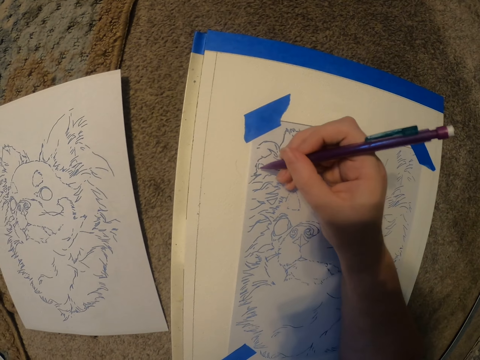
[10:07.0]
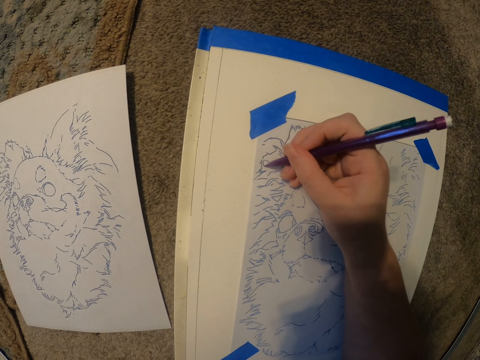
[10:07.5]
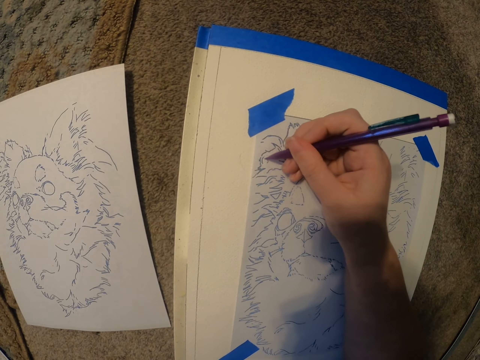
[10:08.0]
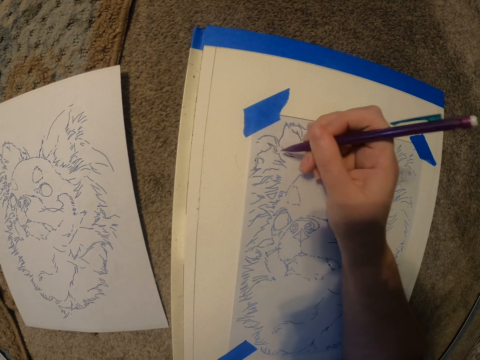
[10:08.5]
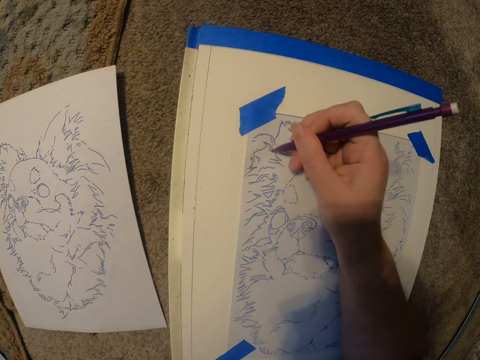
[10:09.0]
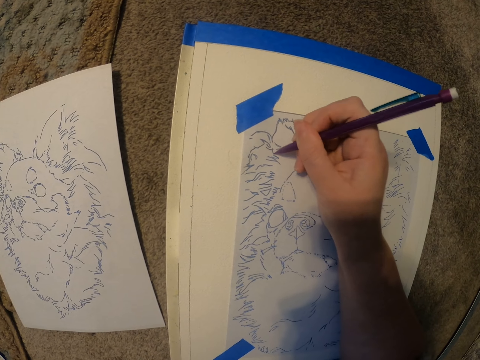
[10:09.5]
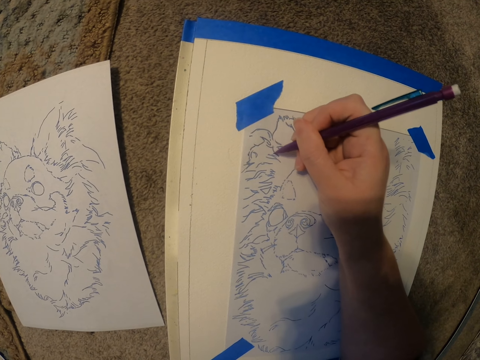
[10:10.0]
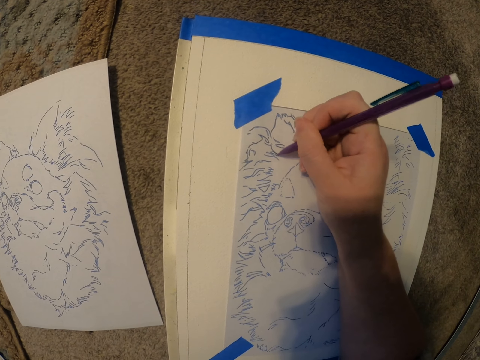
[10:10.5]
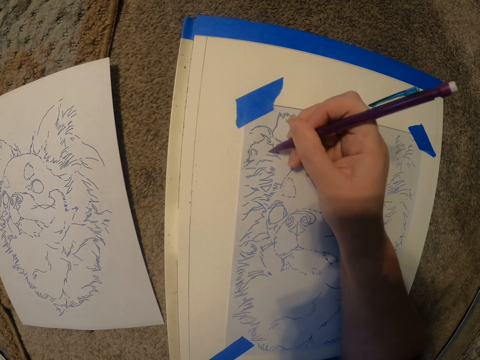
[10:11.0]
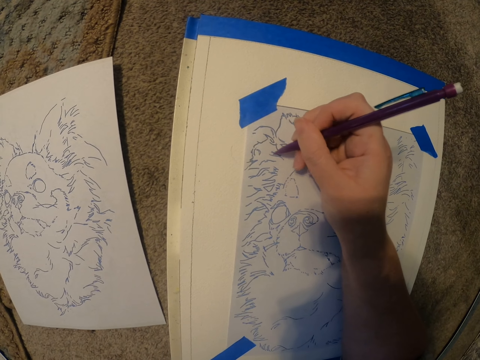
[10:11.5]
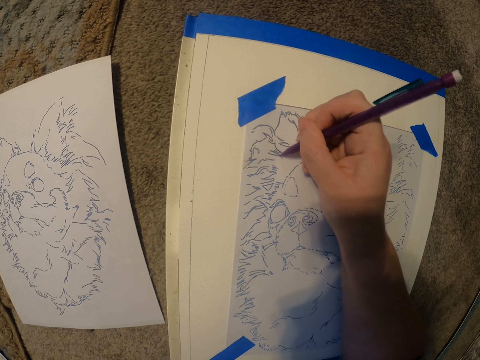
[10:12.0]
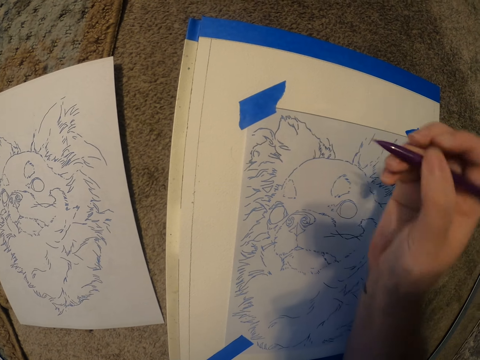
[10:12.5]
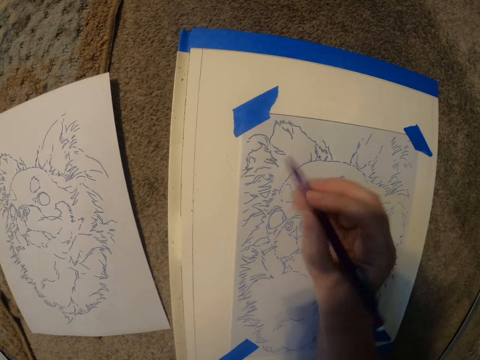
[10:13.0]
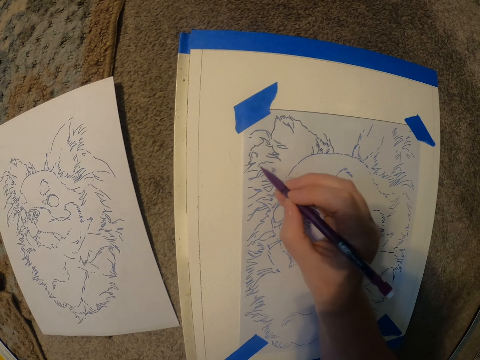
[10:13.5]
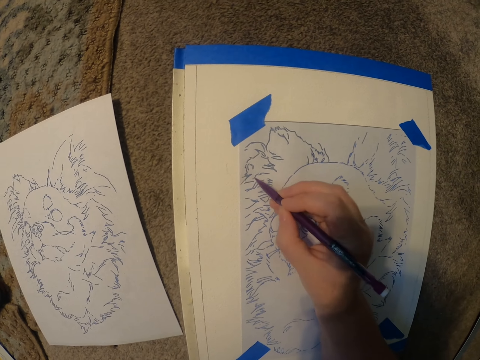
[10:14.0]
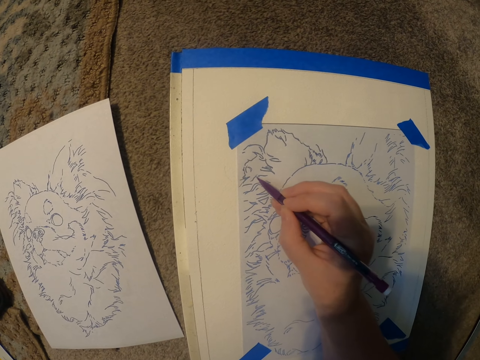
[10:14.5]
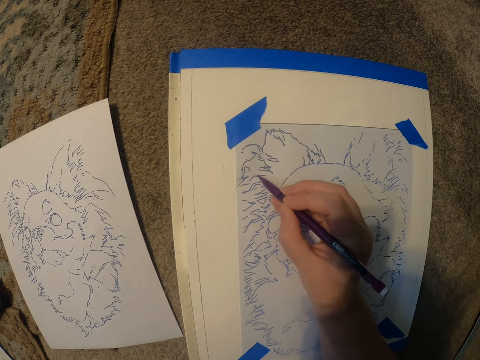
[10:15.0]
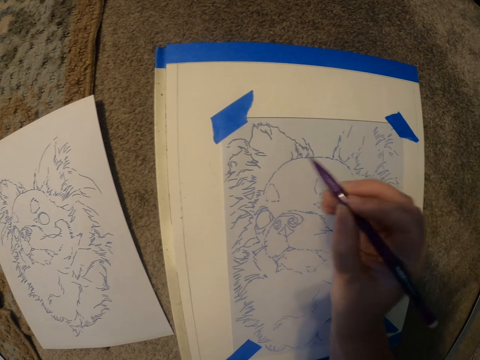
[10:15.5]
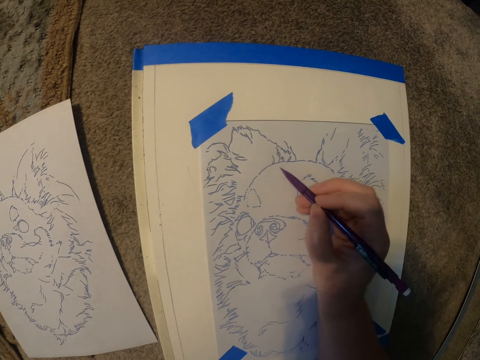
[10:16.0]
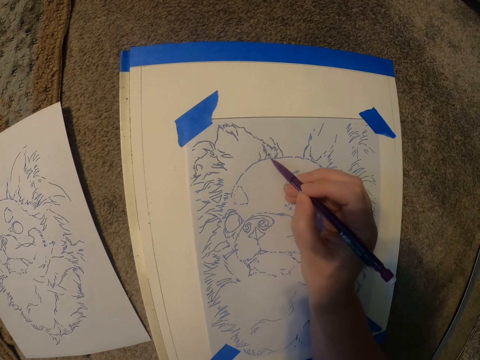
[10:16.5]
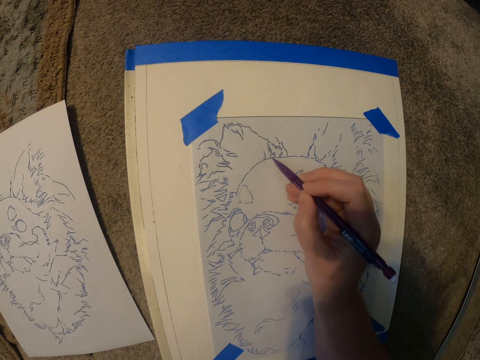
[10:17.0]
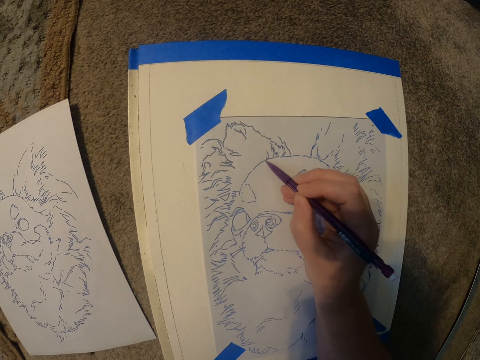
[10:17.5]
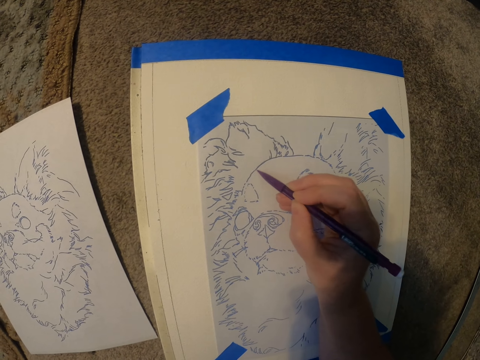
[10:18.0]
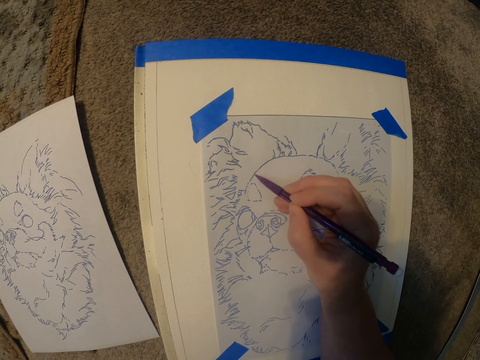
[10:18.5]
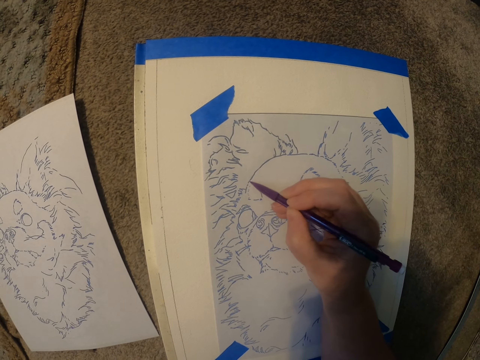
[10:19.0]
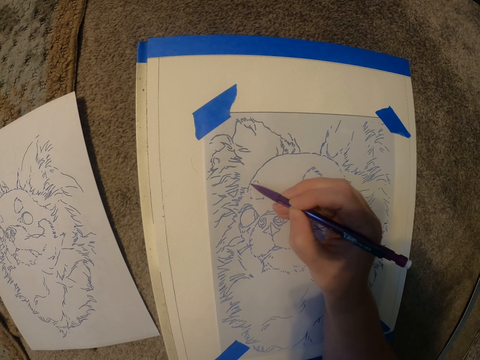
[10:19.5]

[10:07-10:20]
The camera wearer draws the picture on the paper. They move the hand with the pen. They draw the picture on the paper. They move the hand with the pen. They draw the picture on the paper.

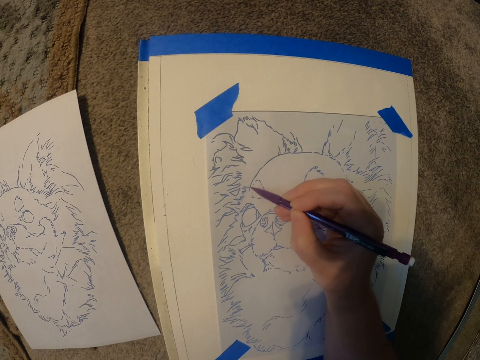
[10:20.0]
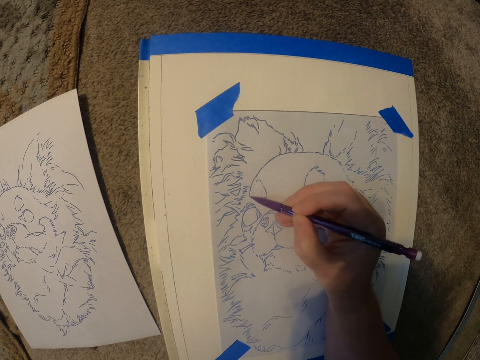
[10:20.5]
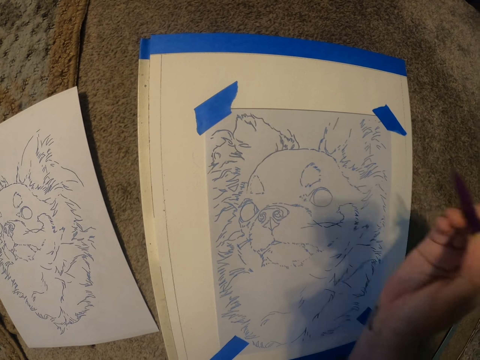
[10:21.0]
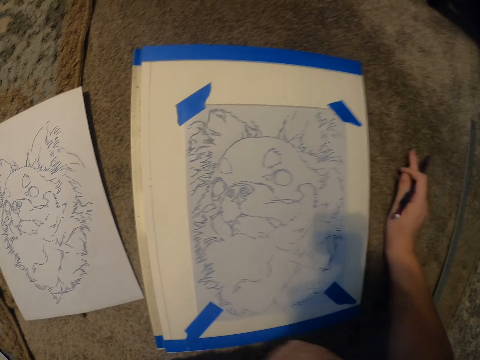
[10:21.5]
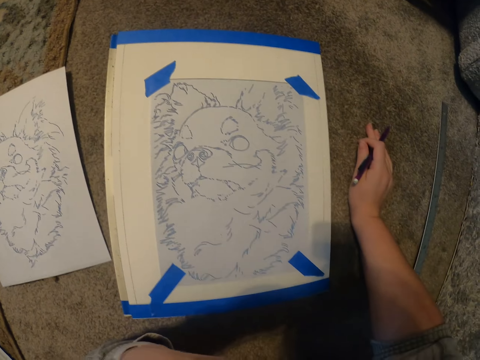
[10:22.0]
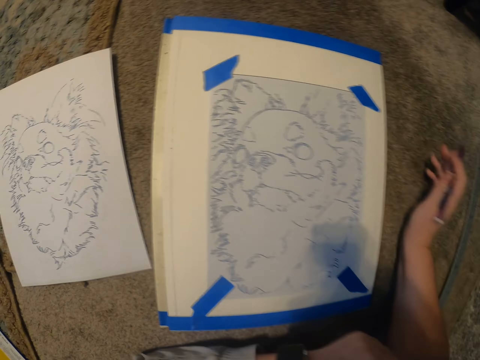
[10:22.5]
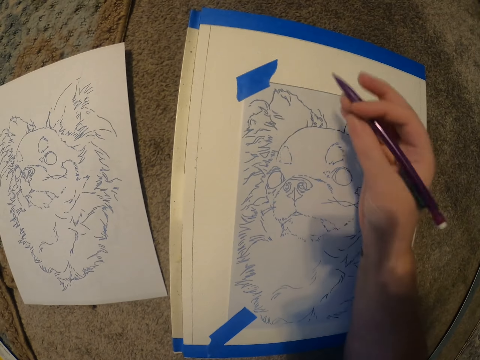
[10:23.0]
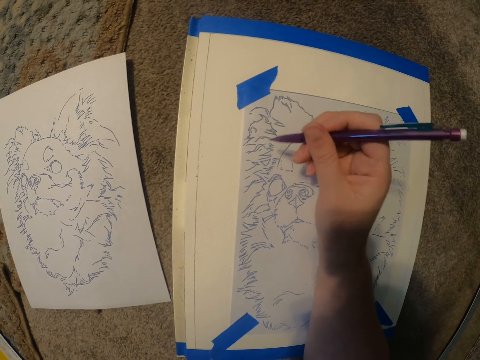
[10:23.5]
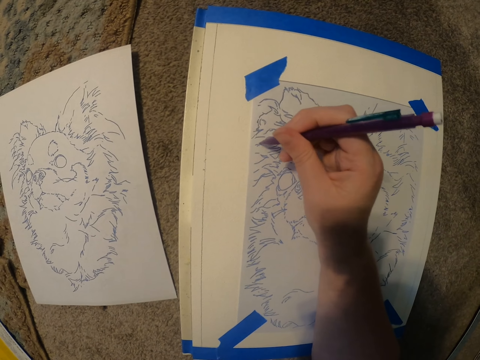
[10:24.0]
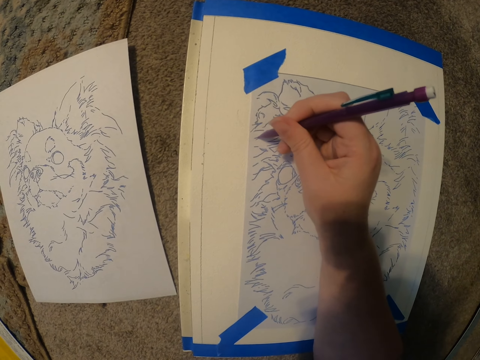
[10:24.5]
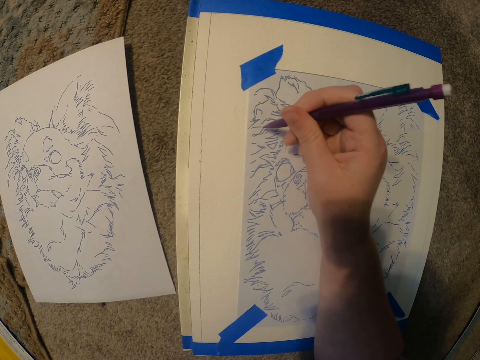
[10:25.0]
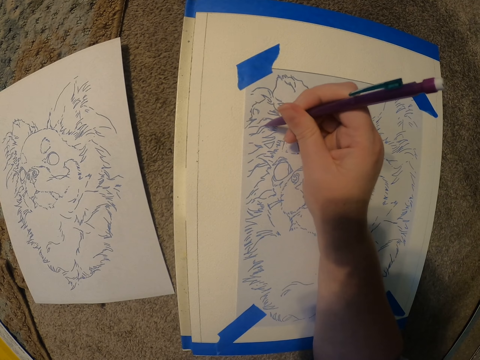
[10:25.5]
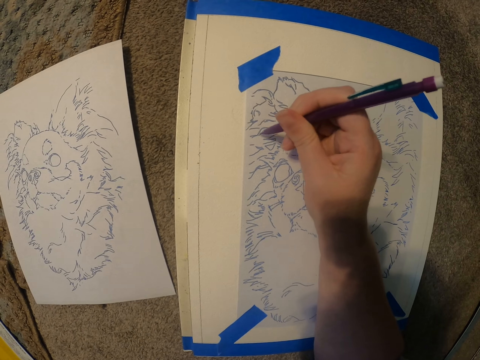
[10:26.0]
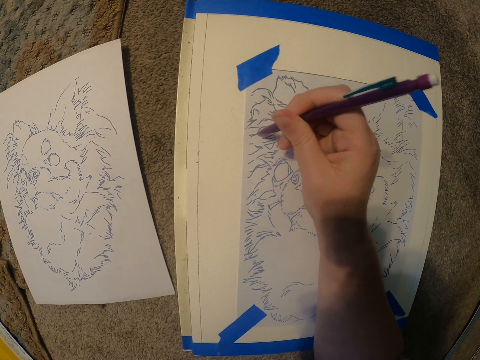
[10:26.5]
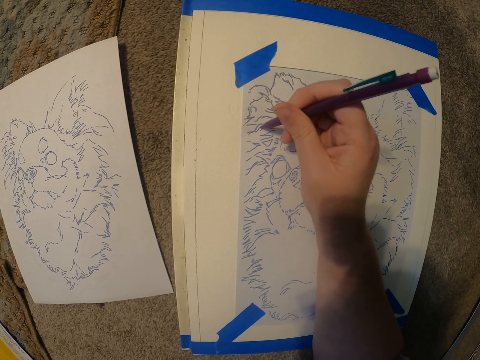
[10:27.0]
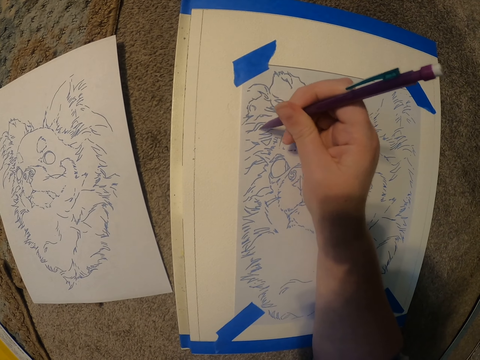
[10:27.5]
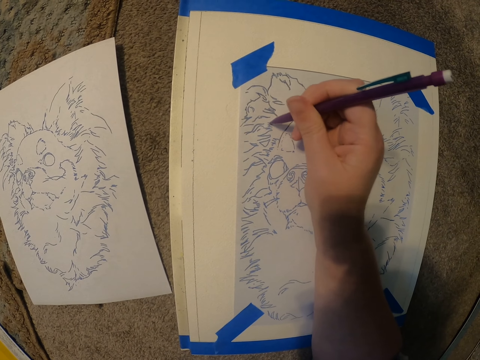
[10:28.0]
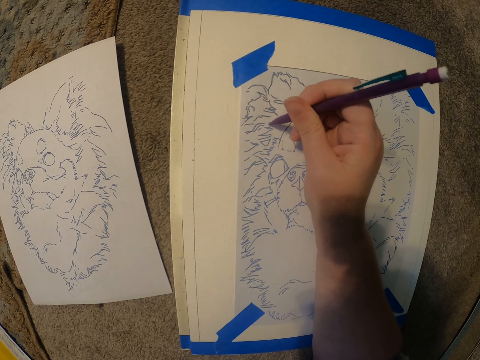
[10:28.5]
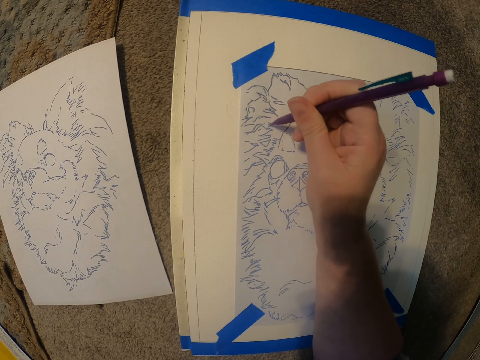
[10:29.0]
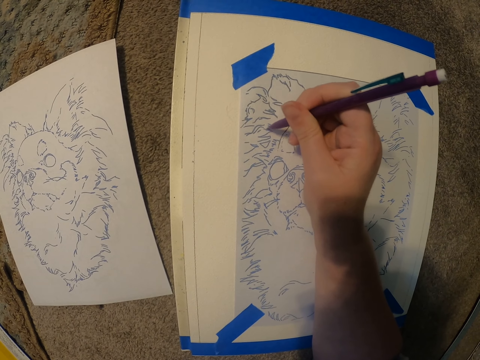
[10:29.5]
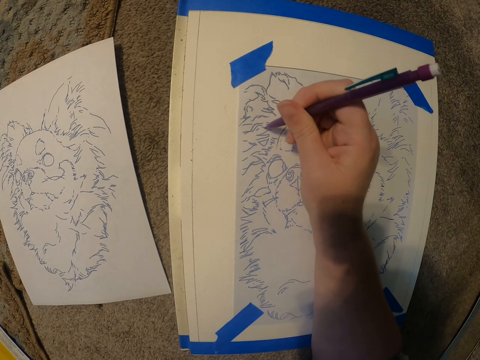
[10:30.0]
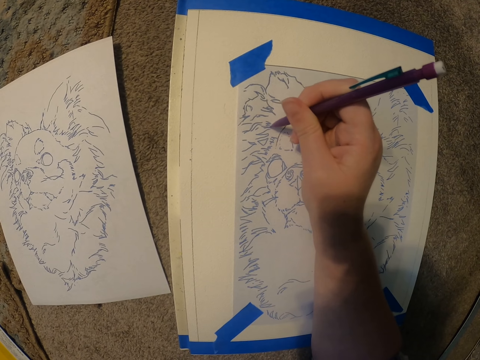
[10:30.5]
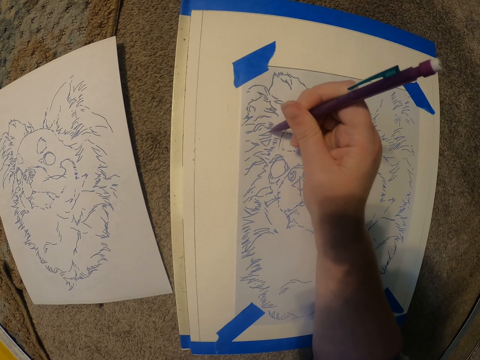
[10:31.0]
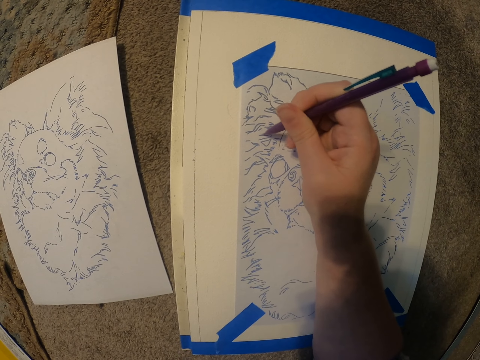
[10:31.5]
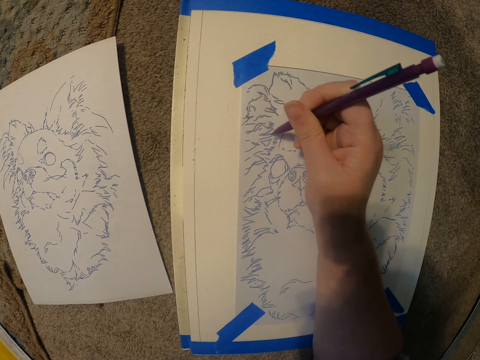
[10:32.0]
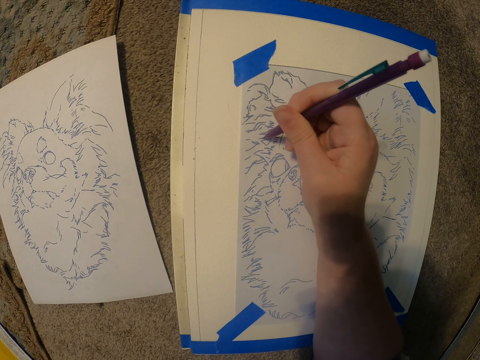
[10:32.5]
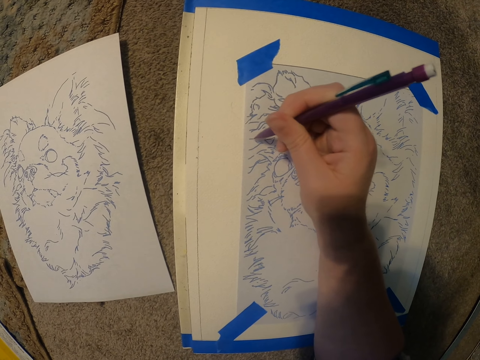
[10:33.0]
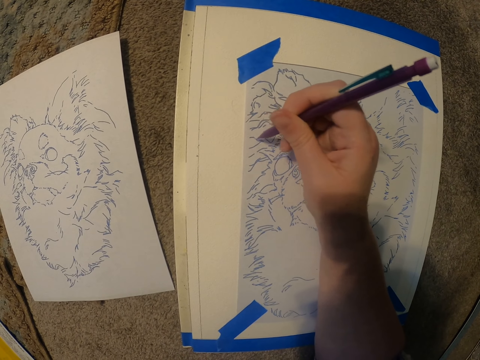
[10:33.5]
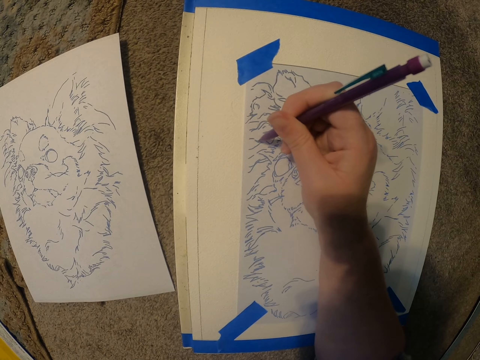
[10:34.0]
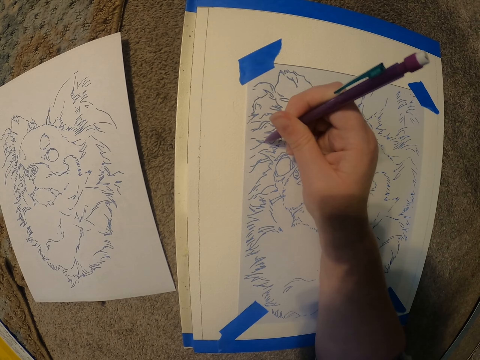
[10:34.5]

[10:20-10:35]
The camera wearer puts the hand on the floor. They move the hand to the face. They move the hand with the pen. They draw the picture on the paper.
